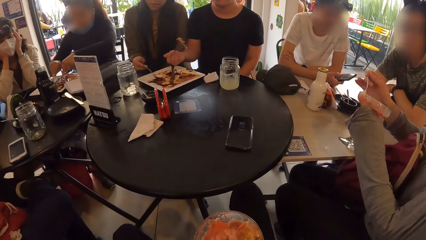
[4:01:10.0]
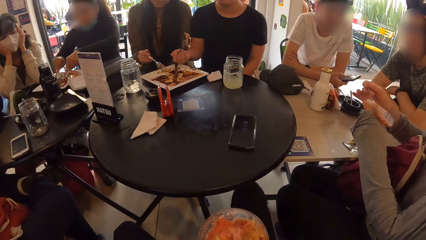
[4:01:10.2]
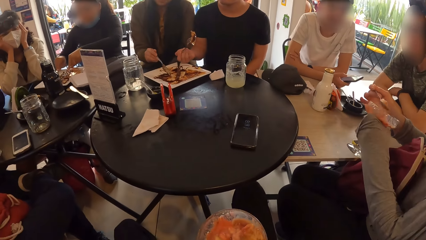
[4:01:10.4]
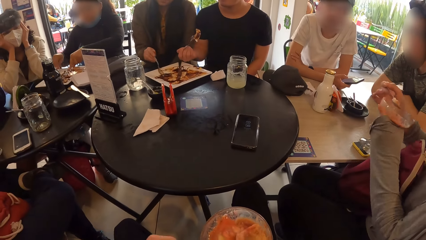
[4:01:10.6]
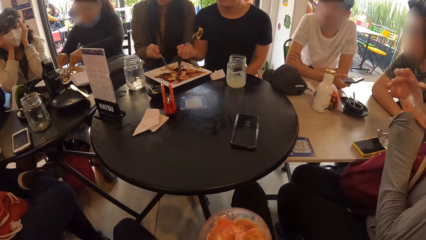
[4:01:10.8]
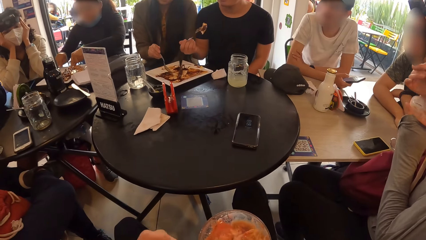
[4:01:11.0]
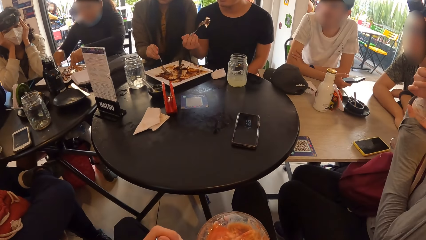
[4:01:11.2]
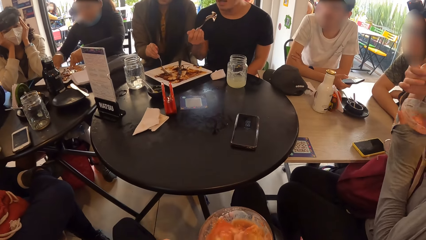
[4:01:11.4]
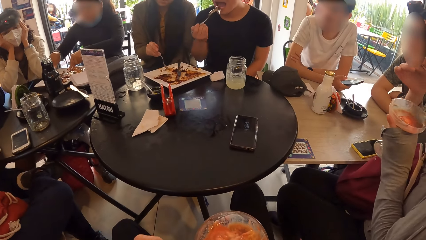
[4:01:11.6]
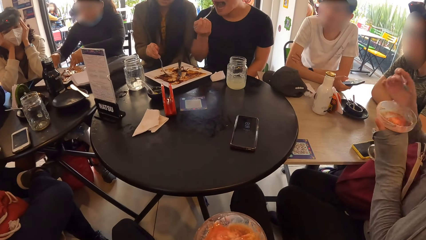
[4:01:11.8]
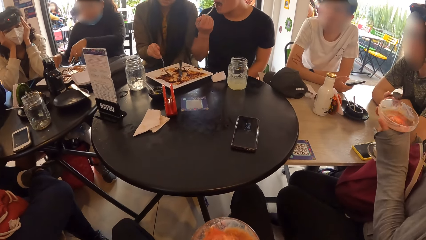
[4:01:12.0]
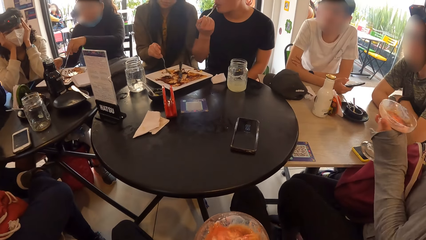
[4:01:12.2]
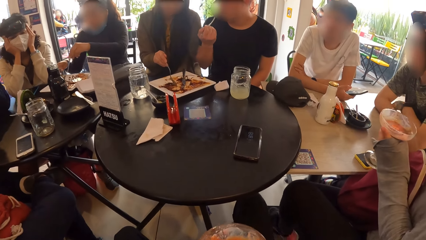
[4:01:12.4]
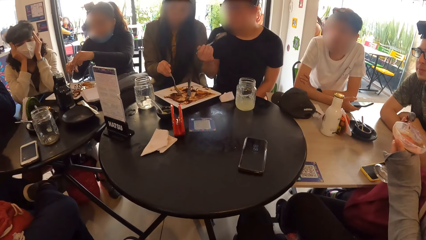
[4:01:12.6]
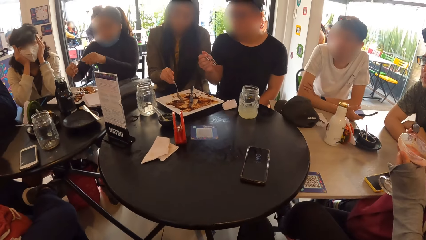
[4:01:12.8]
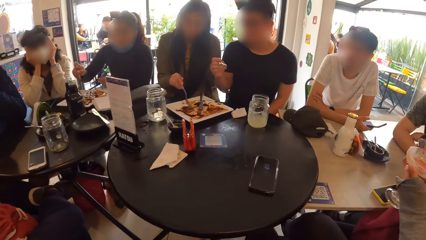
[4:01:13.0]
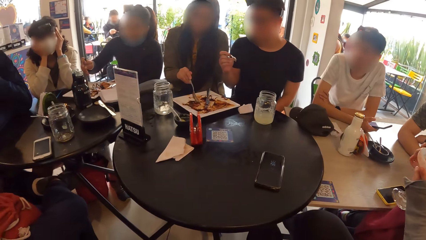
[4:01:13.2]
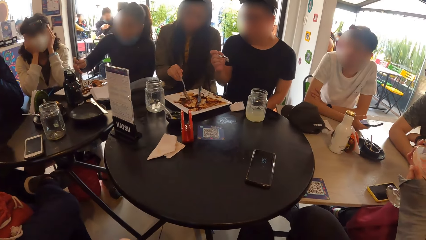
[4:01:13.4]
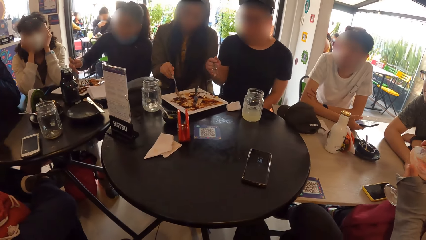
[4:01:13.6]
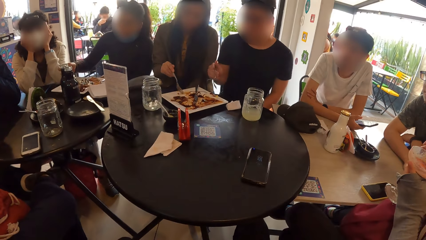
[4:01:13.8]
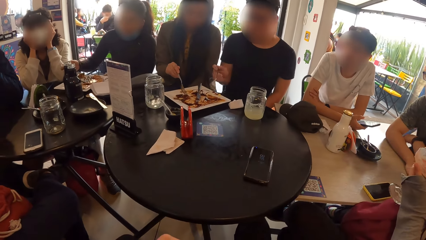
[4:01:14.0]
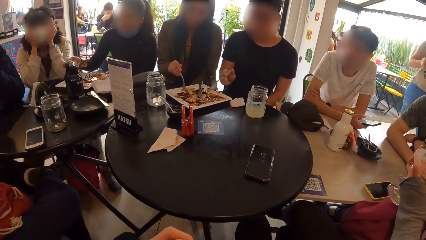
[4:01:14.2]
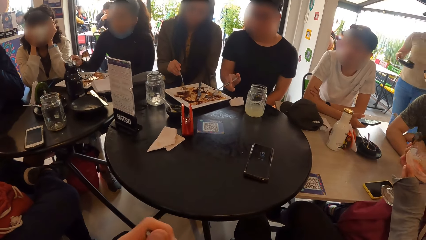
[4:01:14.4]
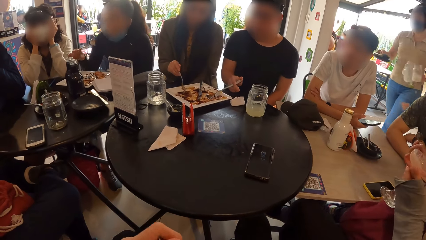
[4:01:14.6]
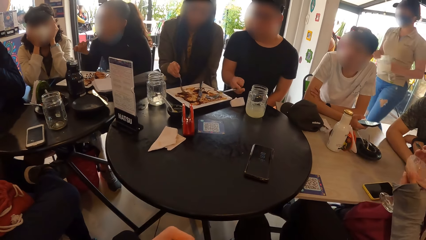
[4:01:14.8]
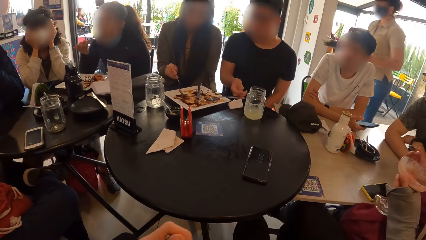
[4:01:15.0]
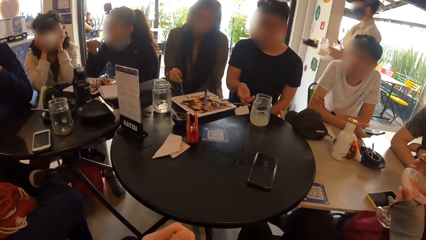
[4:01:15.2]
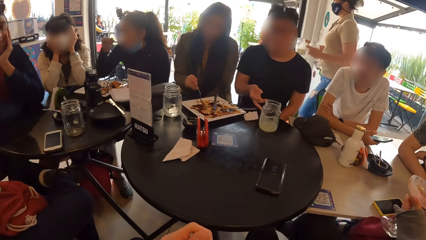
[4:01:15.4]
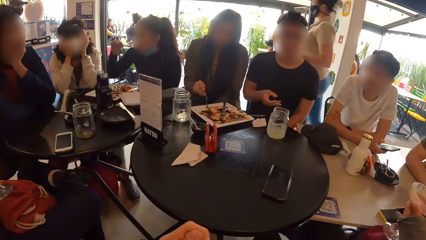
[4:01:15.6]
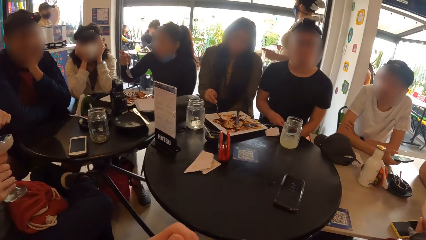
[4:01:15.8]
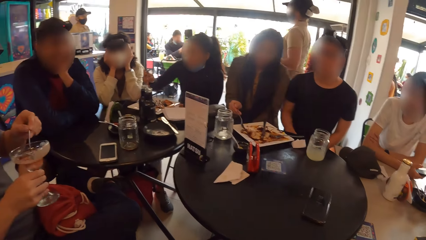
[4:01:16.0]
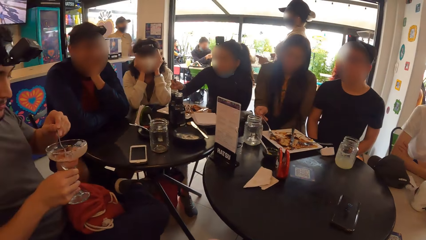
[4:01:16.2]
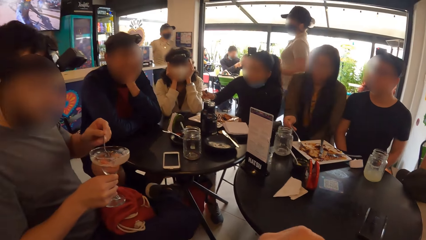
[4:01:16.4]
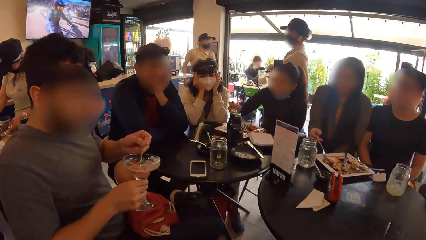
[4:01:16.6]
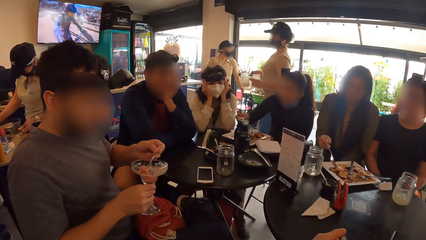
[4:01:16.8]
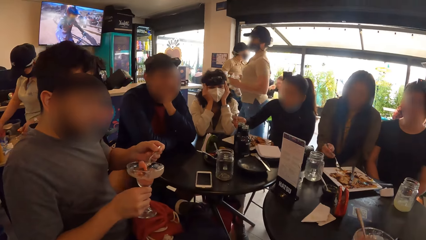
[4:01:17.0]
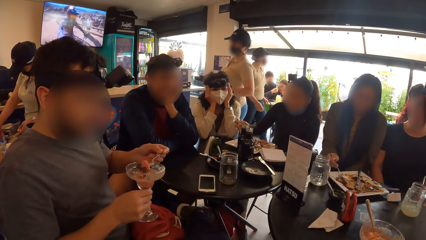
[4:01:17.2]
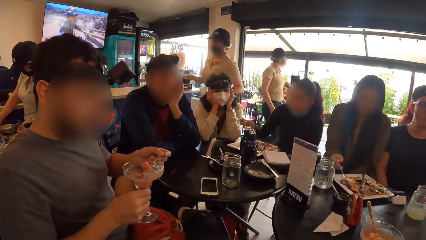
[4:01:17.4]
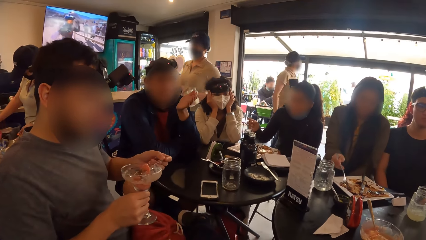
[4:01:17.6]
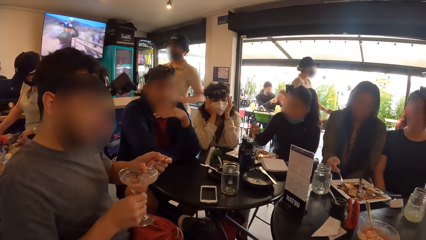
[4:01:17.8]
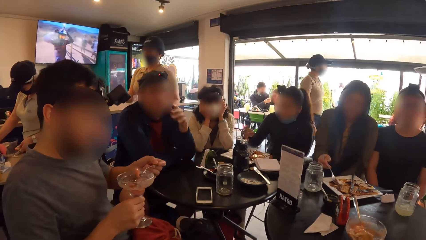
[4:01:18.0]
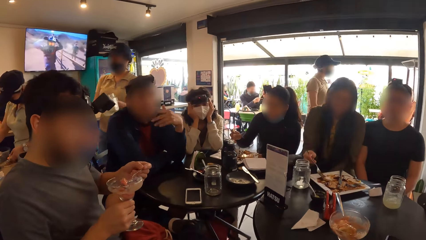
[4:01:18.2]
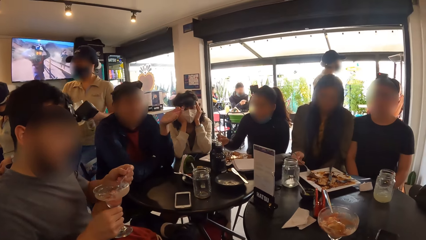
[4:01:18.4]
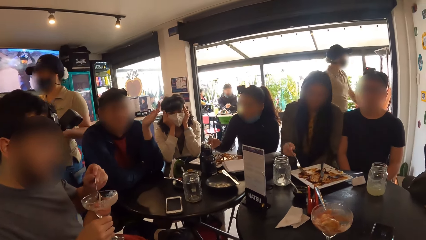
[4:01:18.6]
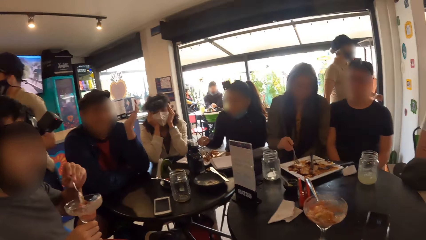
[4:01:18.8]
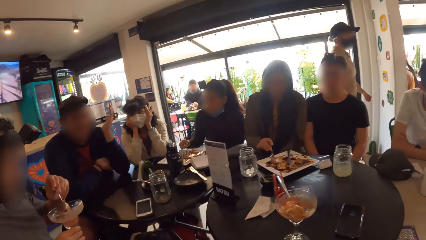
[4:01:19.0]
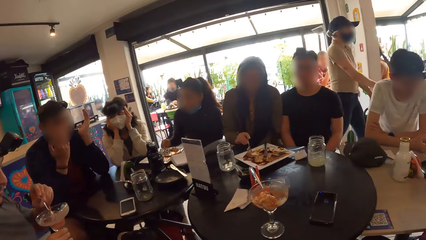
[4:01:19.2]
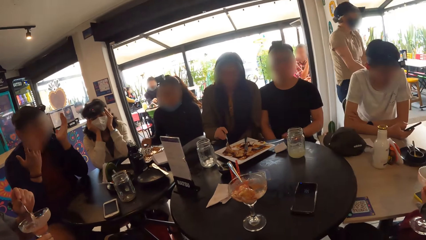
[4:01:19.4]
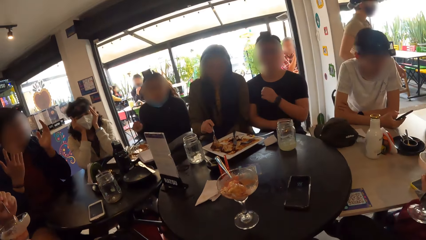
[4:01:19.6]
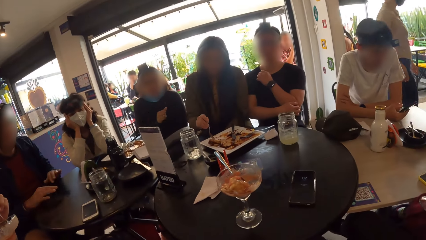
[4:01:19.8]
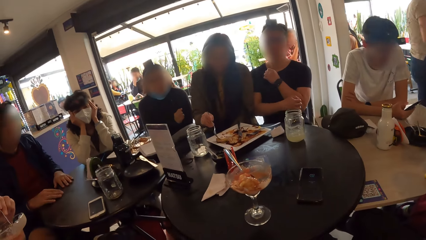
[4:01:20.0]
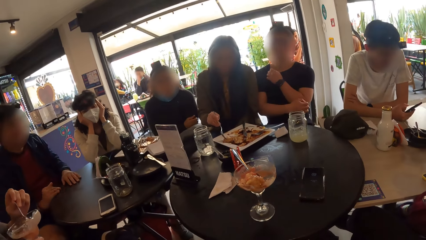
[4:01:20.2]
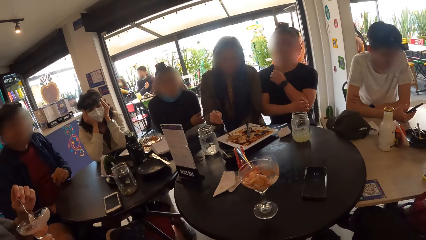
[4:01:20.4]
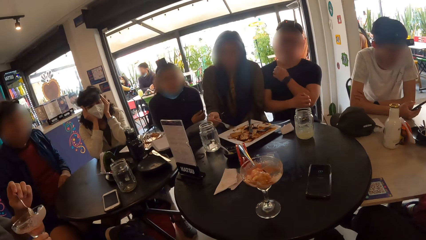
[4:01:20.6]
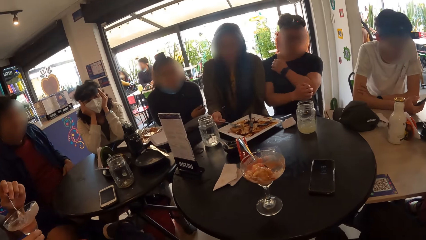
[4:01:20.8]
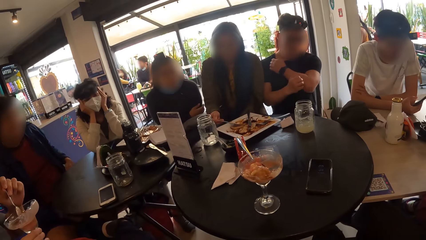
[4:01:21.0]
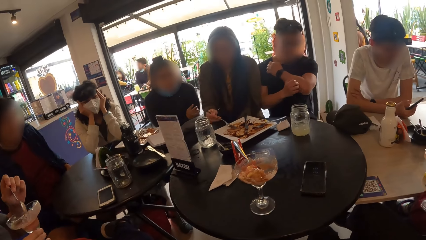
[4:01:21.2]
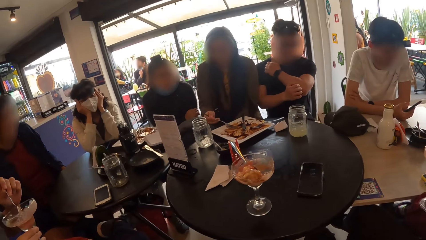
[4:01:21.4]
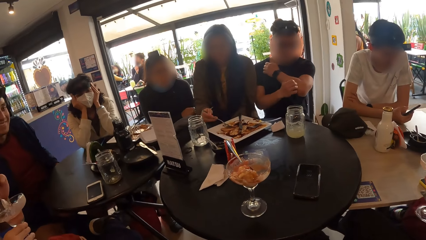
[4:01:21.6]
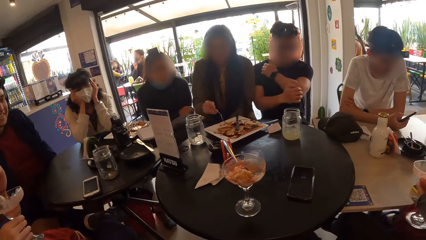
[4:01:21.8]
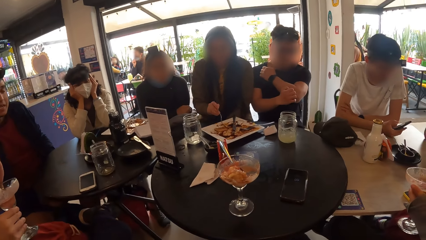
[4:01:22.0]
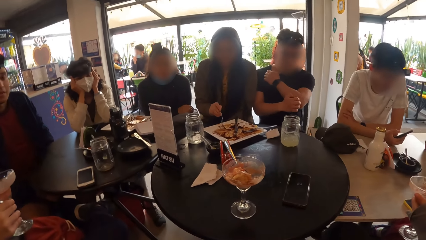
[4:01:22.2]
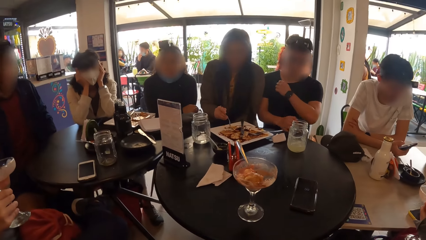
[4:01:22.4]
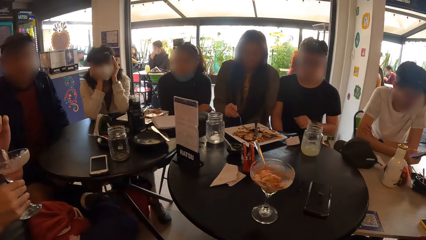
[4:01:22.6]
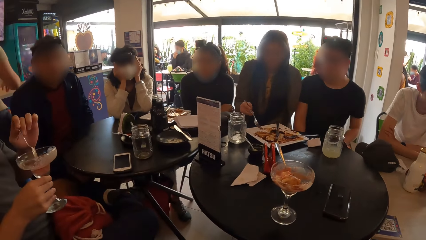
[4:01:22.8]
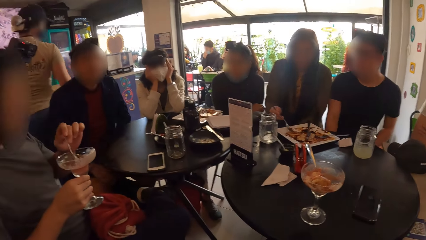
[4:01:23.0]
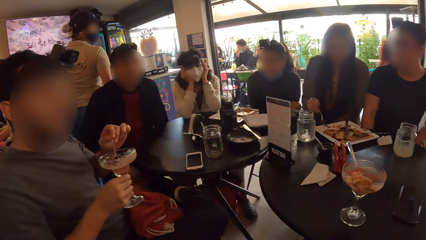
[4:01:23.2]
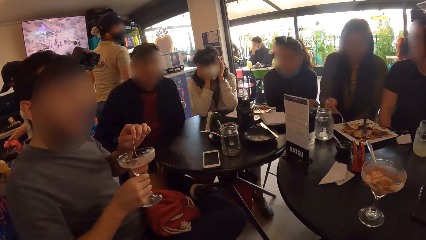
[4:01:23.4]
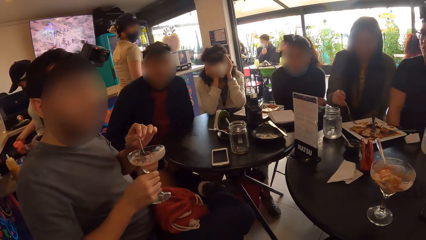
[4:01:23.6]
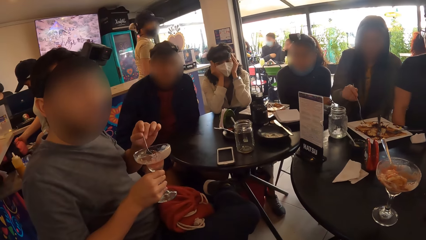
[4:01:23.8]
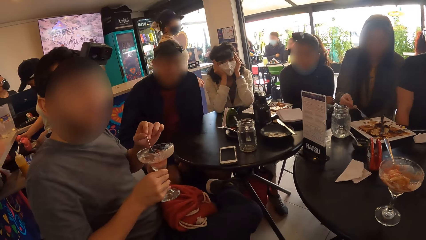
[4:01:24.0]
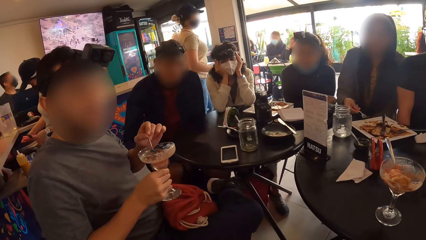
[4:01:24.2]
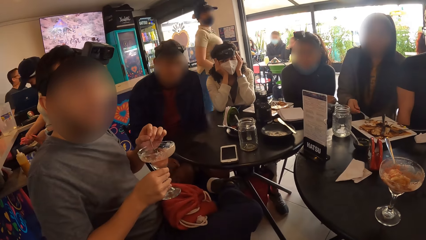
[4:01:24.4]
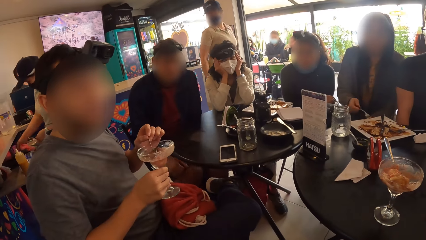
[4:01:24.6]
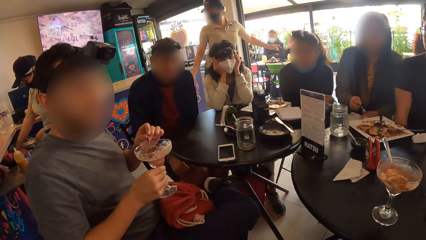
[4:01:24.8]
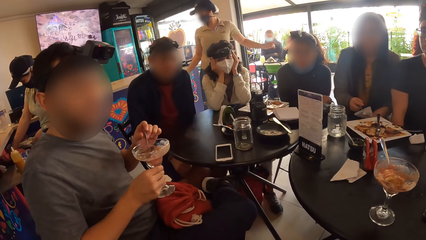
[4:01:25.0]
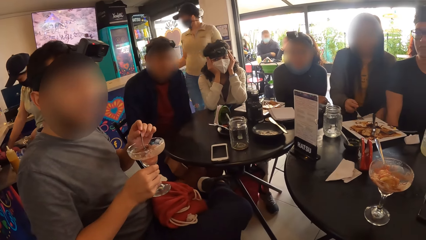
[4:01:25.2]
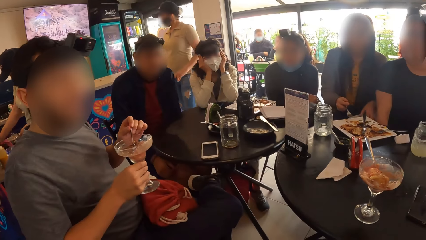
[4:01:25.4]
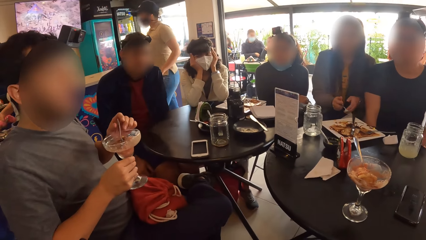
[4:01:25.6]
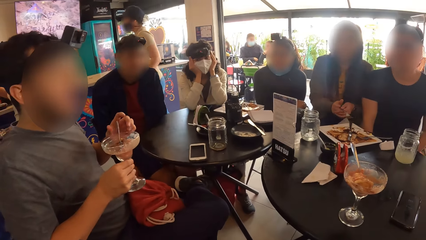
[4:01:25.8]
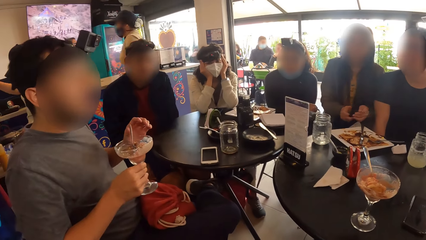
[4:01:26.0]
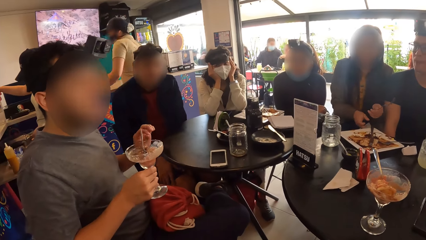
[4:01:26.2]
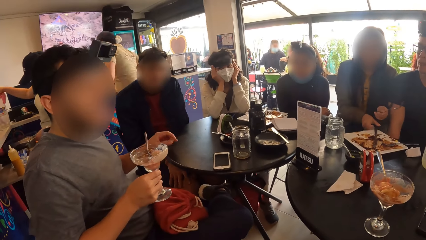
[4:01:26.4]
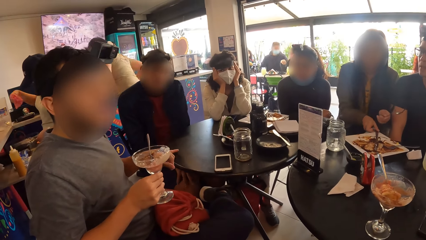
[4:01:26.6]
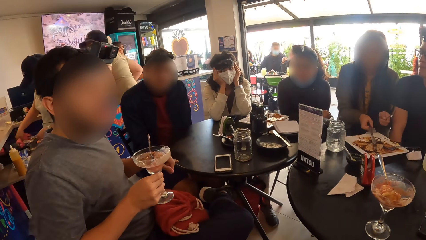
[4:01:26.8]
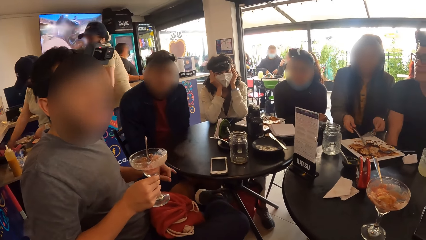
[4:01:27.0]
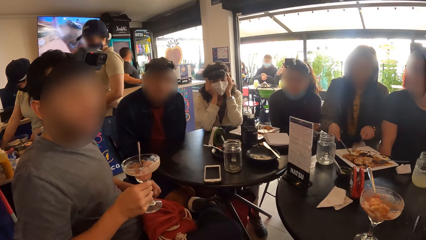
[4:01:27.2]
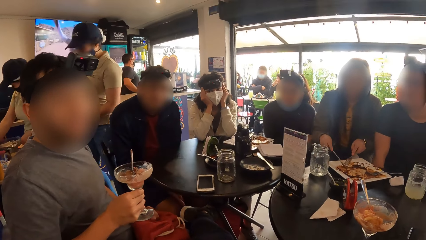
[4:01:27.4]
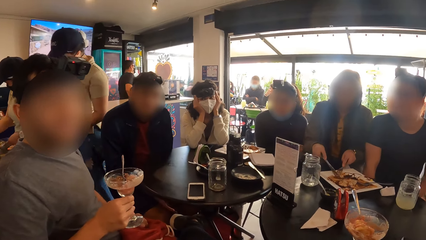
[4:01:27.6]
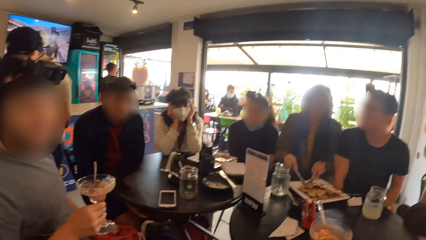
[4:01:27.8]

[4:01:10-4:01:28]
The camera wearer picks a spoon from the cup with his left hand. A man eats taco from the plate with the fork in his right hand. A woman eats taco from the plate with the fork in her right hand. The man drops the fork on the plate on the table with his right hand. Another man mixes cocktail in the cup with the spoon in his left hand. Another woman passes the fork from her right hand to her left hand and picks the knife on the plate on the table with her right hand.
